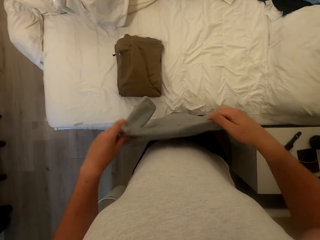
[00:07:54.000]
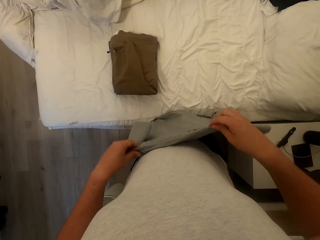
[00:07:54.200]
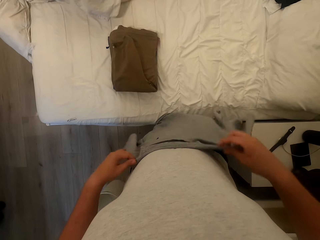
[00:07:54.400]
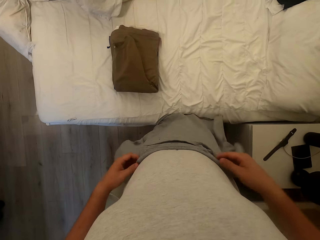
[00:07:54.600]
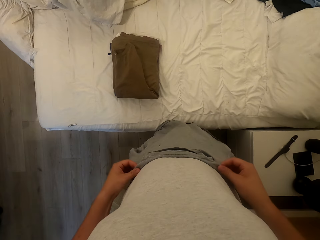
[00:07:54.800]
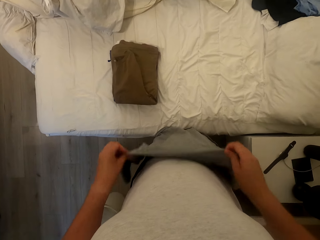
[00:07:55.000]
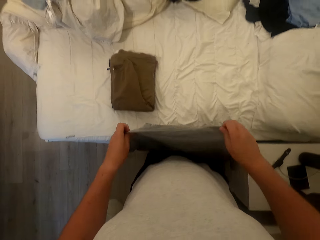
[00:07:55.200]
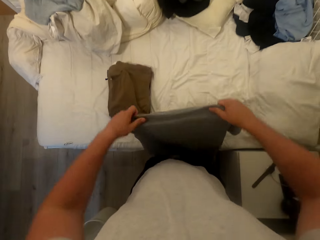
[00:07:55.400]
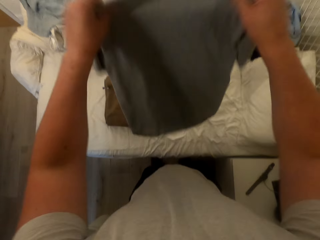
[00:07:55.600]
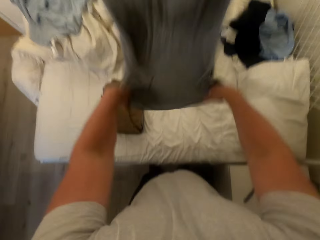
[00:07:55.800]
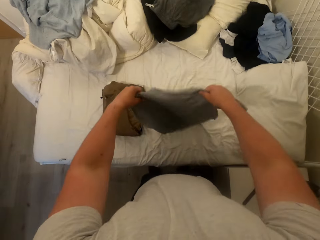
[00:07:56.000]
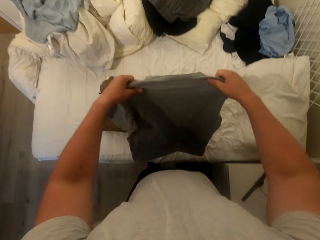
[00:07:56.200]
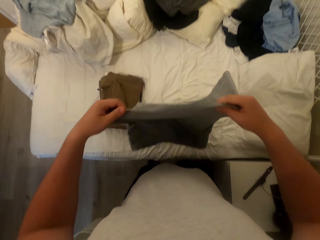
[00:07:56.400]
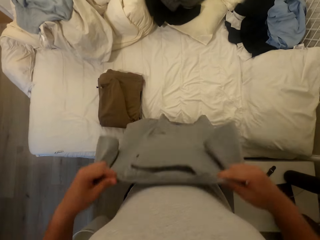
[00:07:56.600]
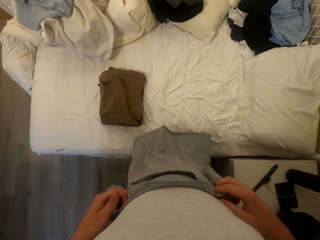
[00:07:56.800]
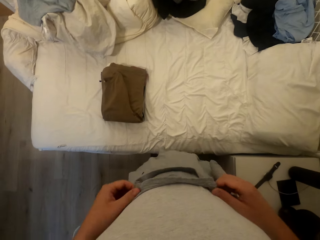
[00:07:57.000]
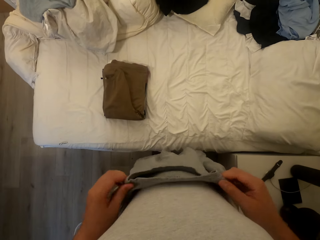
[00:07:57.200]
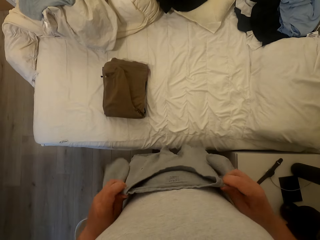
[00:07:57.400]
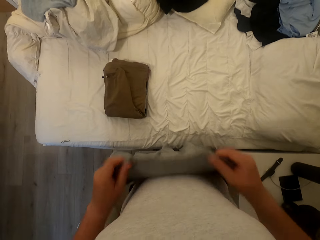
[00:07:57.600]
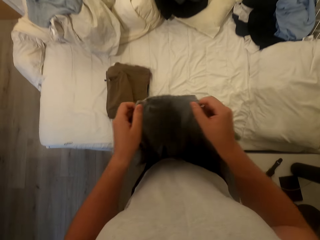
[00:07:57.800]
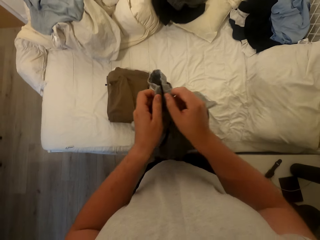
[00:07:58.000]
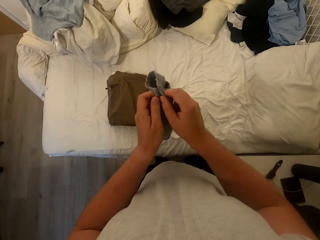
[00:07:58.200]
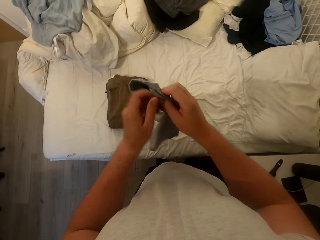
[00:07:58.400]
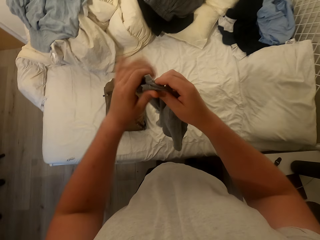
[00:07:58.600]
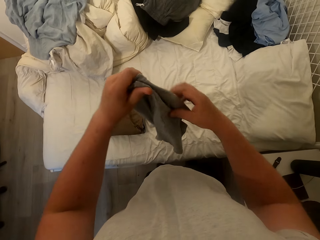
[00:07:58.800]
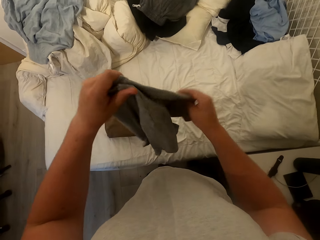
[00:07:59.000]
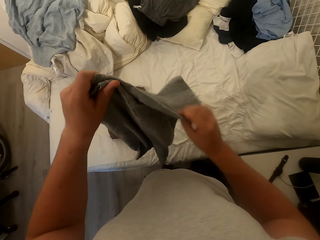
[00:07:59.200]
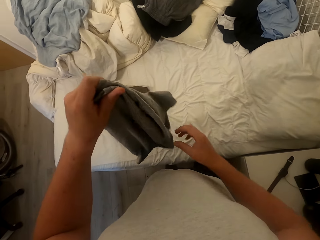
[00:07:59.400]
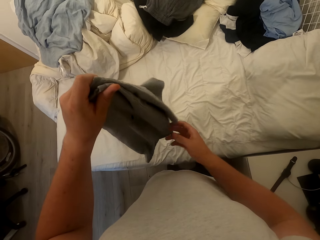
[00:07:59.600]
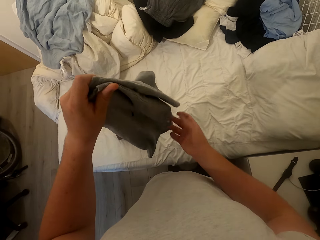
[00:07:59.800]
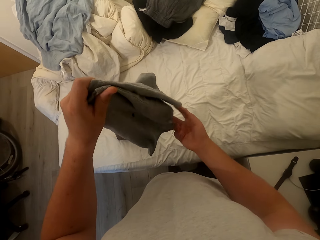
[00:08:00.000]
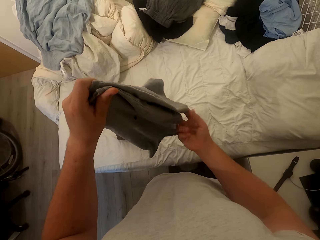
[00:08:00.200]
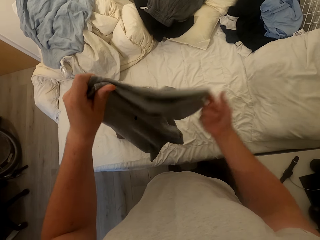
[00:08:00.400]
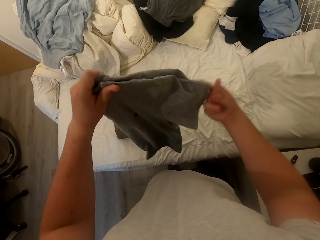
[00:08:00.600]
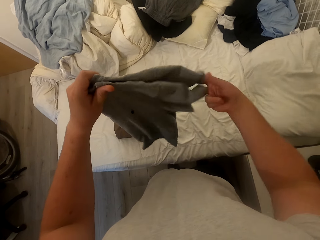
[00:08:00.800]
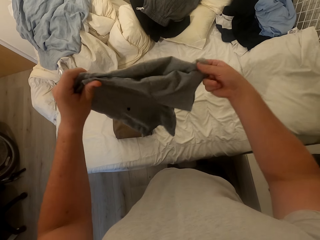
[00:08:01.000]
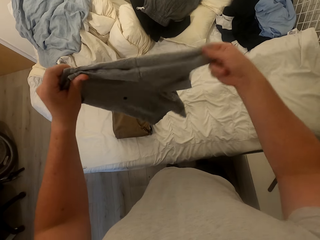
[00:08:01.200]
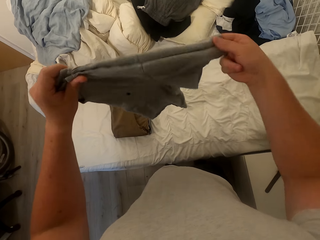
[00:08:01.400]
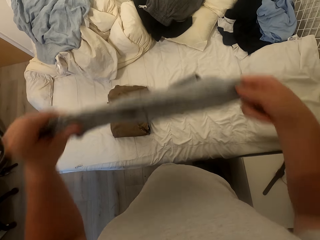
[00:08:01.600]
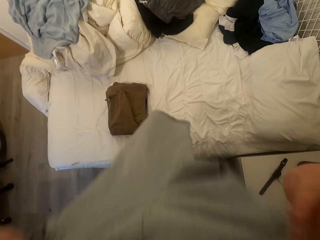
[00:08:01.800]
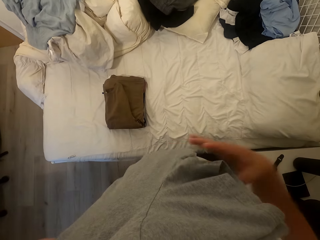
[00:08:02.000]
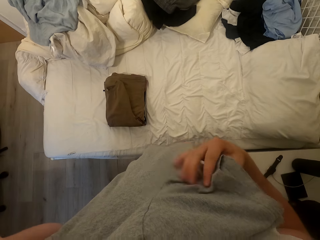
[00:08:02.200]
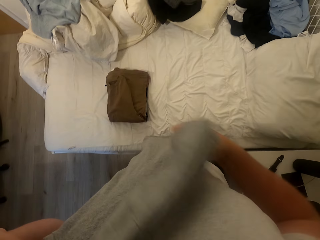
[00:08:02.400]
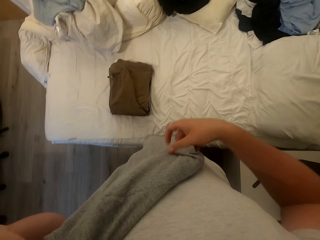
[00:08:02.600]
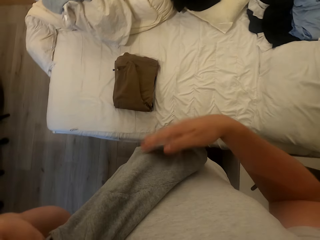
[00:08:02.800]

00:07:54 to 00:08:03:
The camera wearer spreads the T-shirt. They dust the T-shirt. They fold the T-shirt.

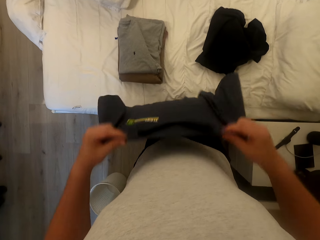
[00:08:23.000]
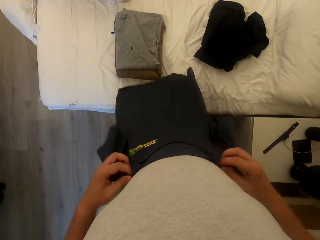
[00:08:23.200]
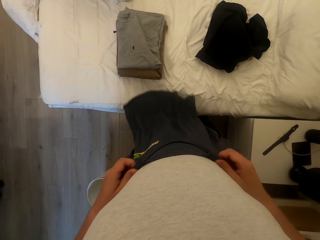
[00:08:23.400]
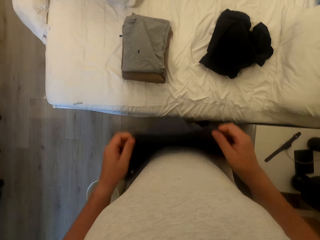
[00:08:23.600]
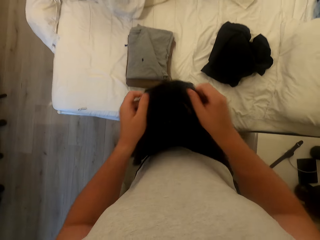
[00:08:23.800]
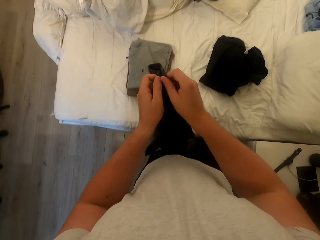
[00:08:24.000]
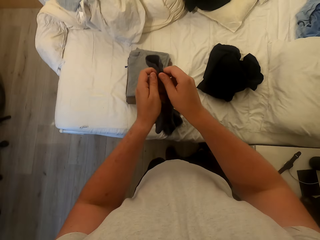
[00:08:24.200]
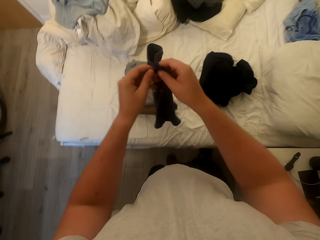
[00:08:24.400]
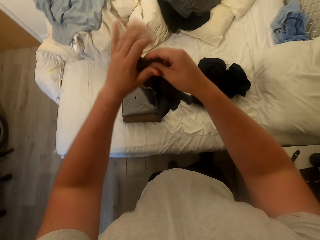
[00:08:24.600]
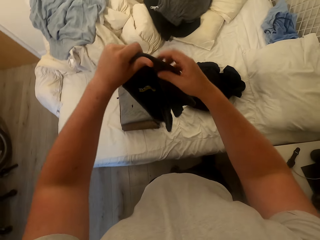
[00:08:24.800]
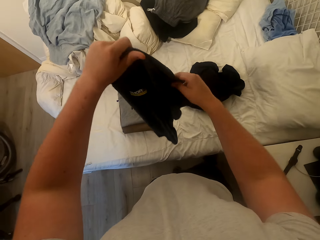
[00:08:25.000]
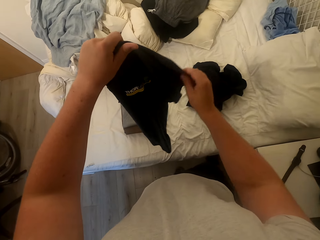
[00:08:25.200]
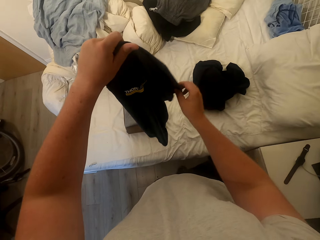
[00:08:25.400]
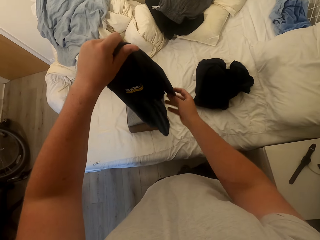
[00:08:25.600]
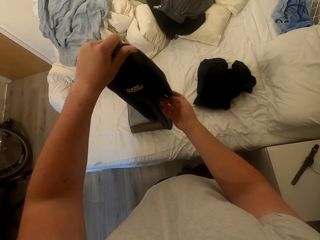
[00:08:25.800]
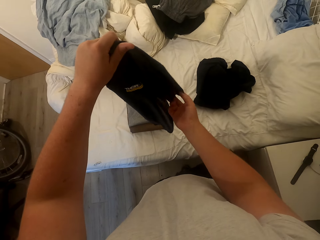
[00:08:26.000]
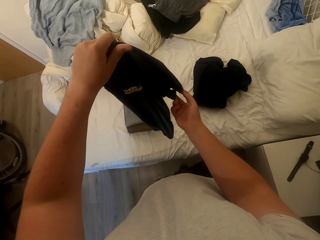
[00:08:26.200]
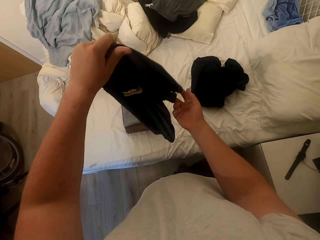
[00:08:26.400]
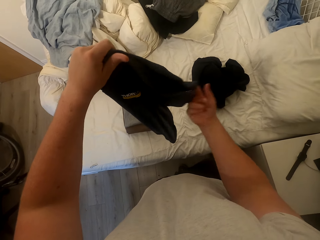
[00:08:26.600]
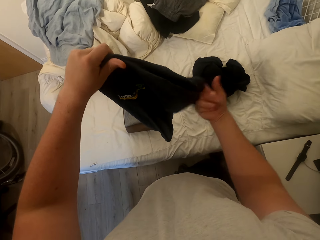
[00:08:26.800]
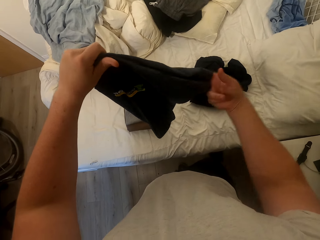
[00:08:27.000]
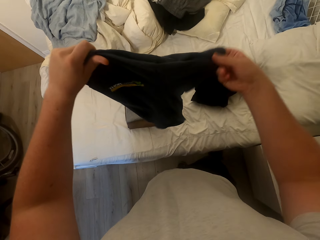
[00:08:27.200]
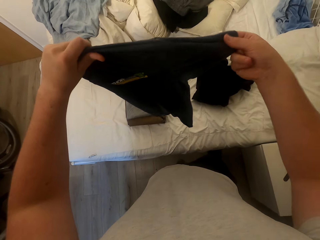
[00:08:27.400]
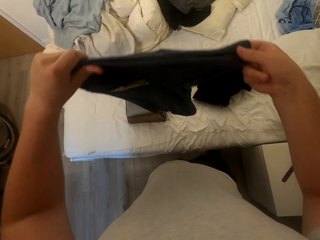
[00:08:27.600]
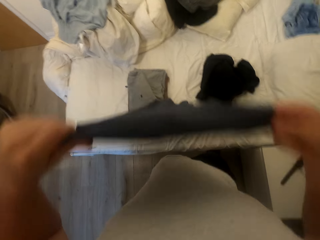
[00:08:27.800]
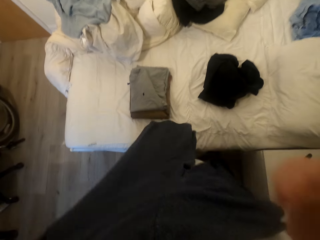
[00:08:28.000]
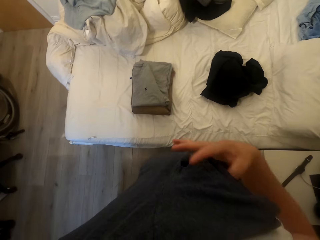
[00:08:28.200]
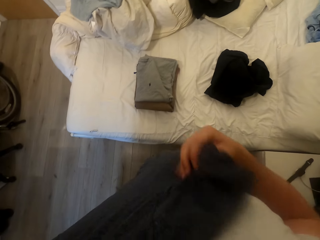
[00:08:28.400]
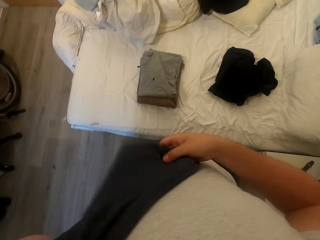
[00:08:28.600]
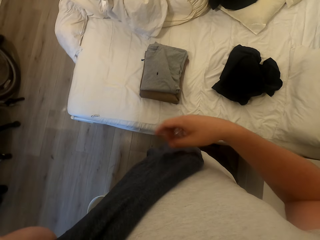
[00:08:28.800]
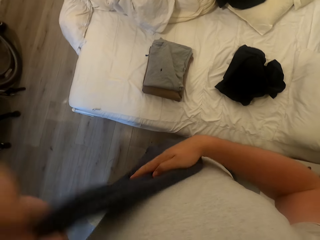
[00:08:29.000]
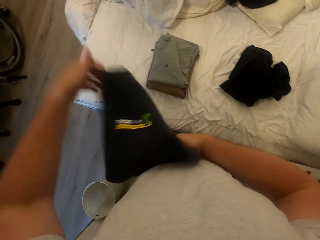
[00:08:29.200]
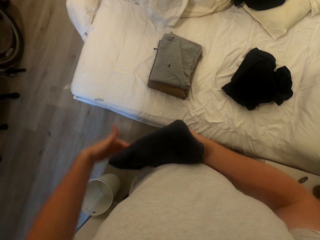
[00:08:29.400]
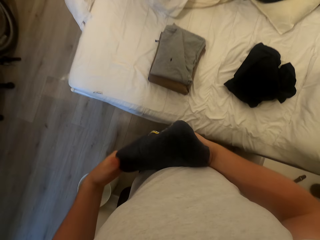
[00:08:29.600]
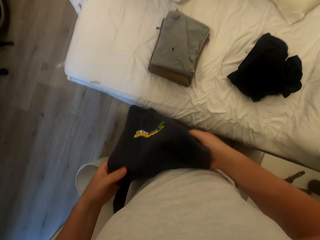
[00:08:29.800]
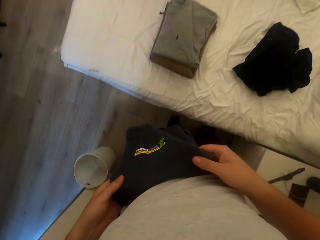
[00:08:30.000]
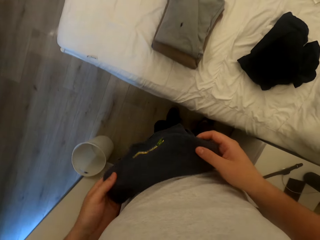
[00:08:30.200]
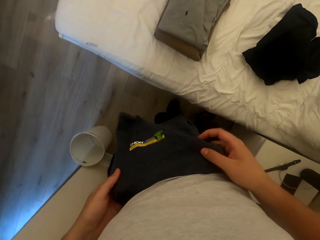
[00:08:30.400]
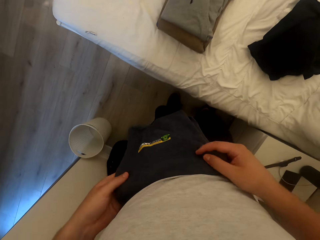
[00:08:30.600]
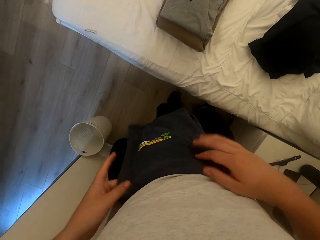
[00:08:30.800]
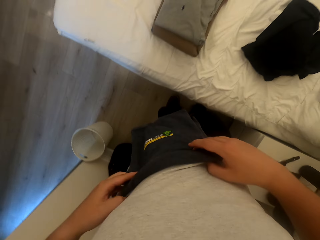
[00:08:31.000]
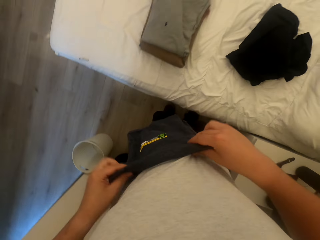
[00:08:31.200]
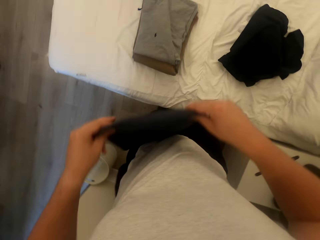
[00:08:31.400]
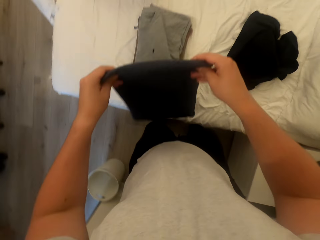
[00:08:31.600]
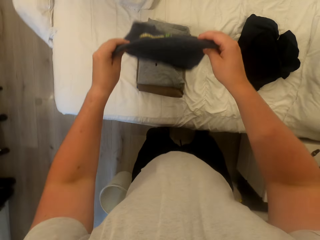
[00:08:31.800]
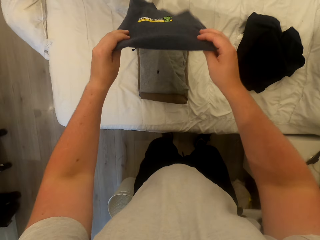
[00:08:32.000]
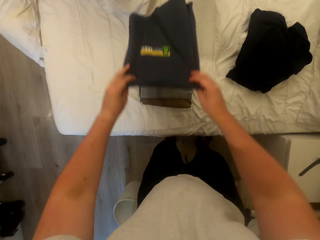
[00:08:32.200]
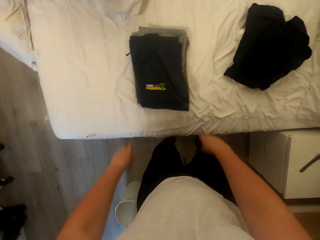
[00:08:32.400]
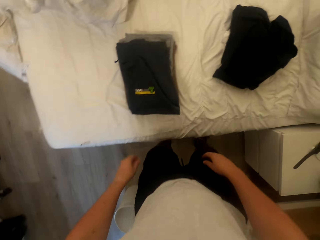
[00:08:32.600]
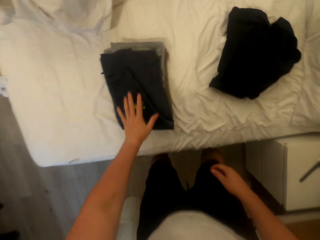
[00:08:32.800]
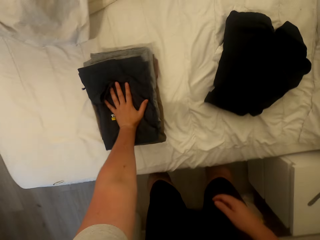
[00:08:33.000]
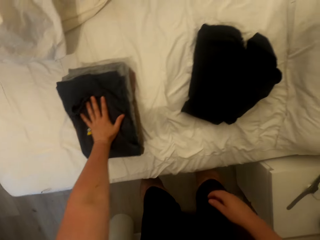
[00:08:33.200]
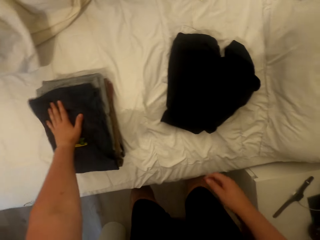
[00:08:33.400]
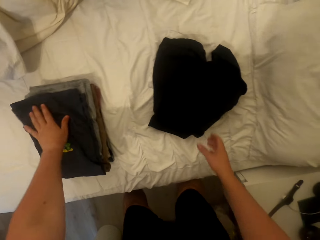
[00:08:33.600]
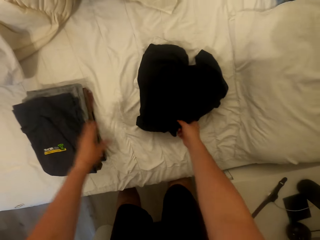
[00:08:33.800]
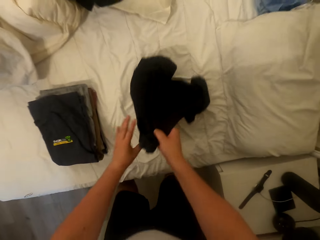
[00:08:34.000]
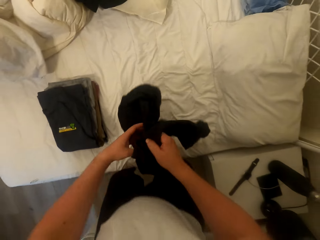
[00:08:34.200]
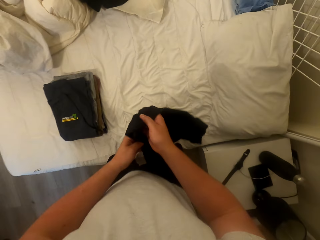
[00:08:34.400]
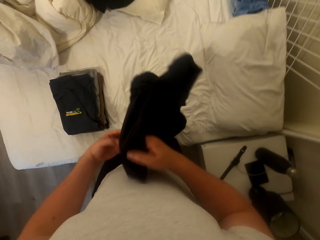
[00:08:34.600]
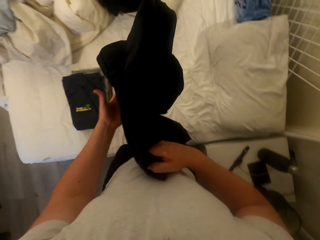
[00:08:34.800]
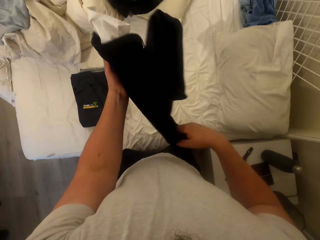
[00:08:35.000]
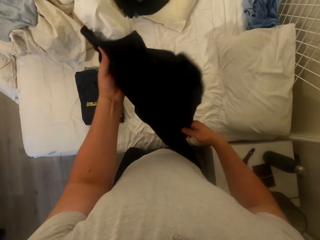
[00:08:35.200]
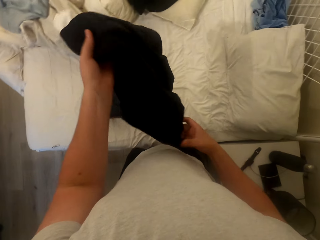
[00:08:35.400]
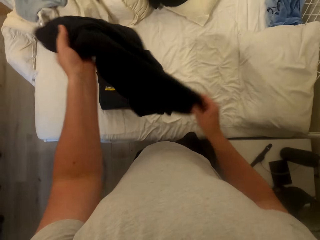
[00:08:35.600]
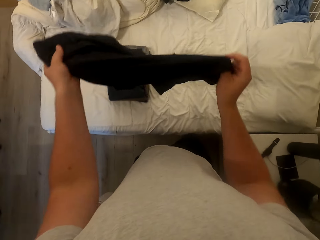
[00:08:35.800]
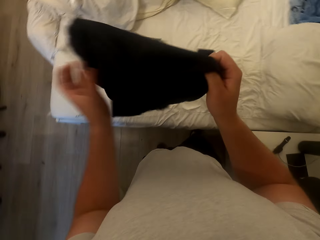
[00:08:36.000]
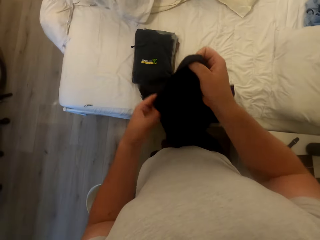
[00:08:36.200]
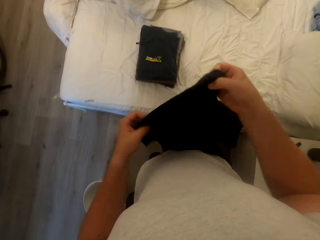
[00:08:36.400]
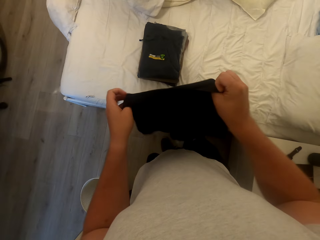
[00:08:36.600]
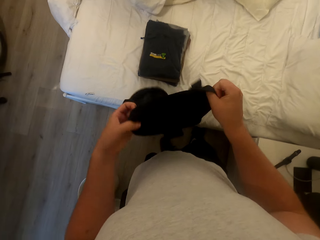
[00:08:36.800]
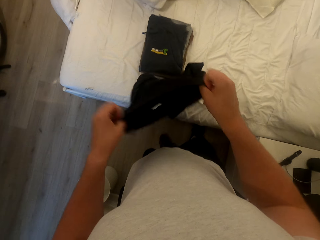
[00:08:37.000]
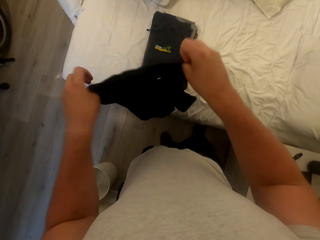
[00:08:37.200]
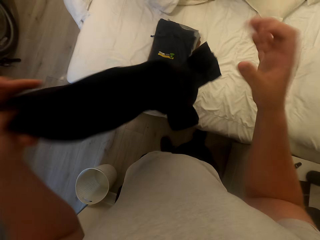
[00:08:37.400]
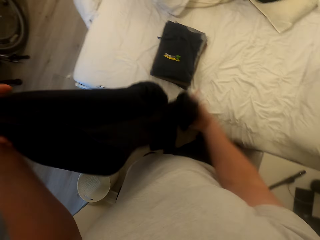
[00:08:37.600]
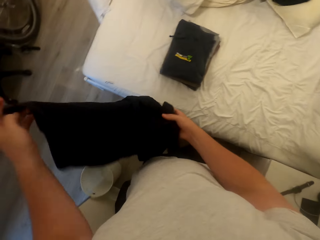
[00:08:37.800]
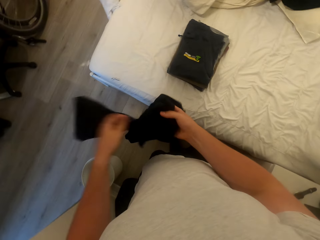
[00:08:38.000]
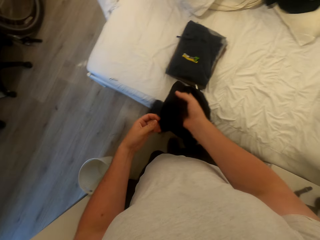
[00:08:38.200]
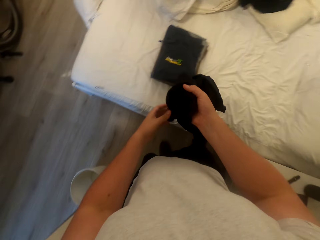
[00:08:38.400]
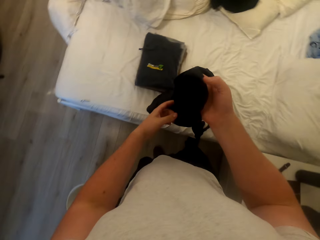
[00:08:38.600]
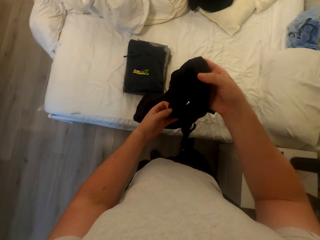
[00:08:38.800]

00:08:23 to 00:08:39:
The camera wearer folds the T-shirt. He drops the T-shirt on the bed. He picks the short from the bed. He puts his hand on the T-shirts. He turns the short.
